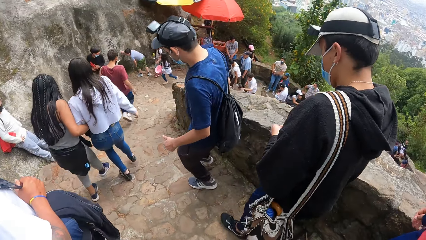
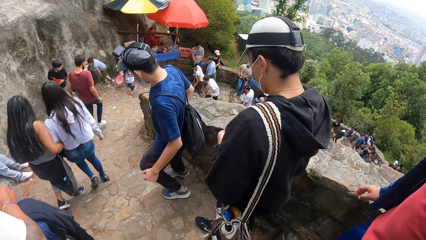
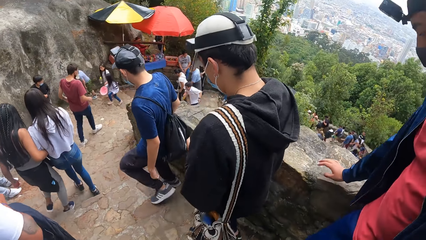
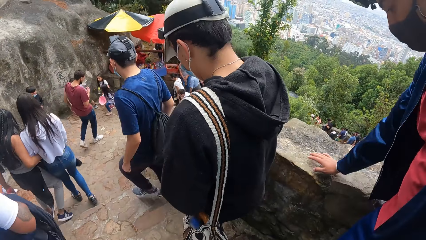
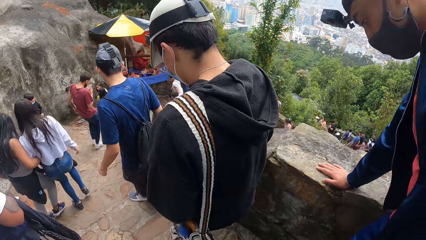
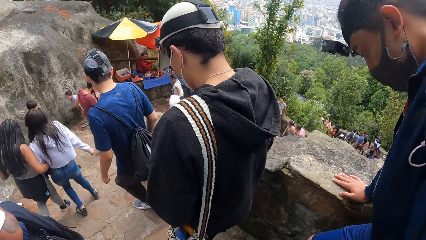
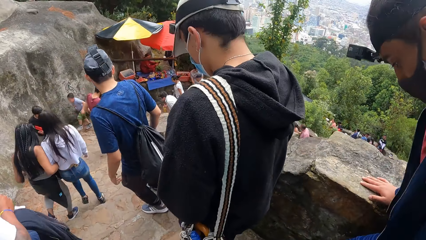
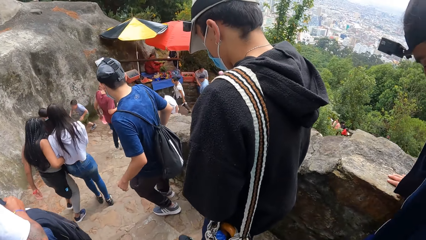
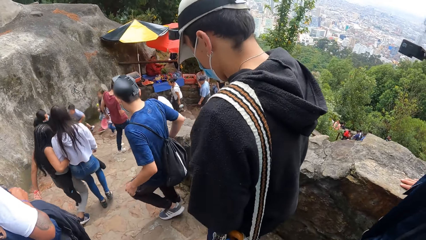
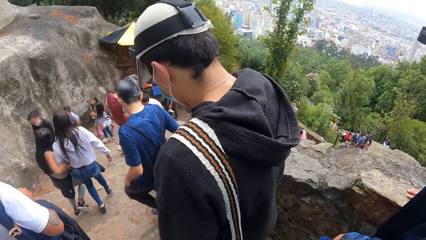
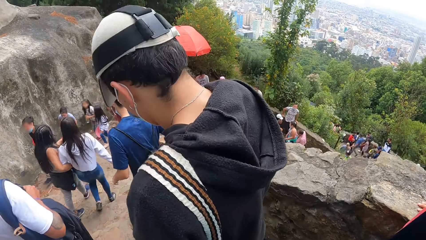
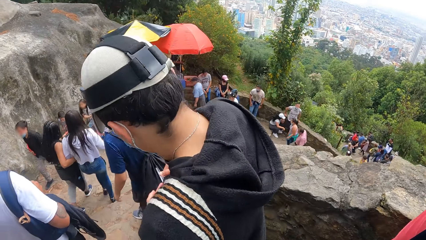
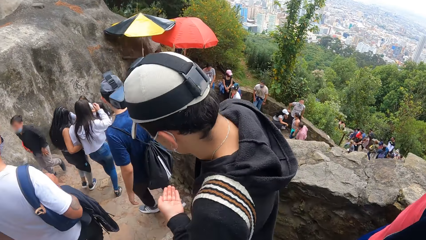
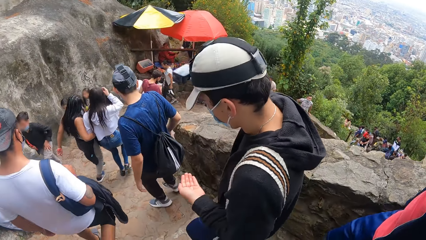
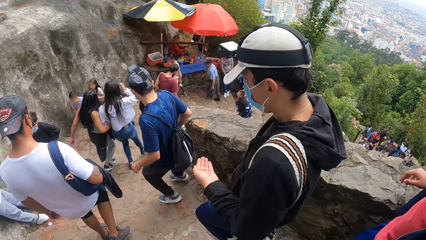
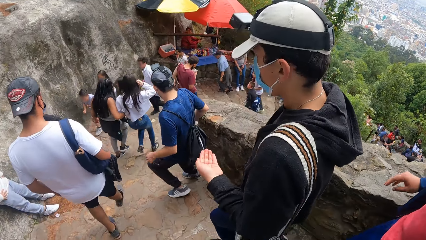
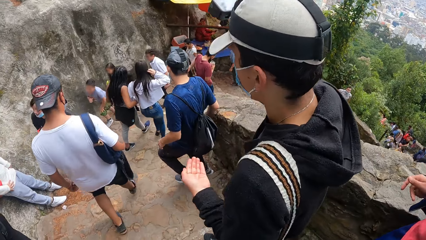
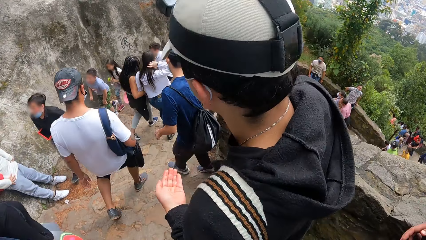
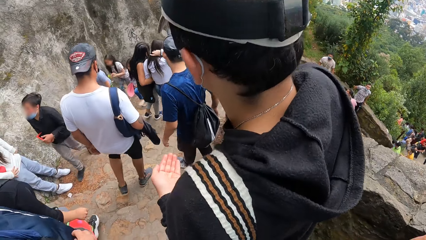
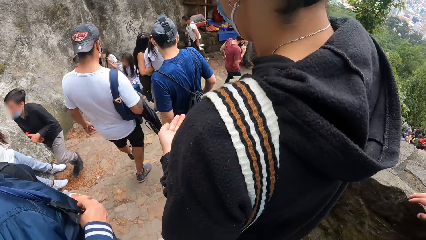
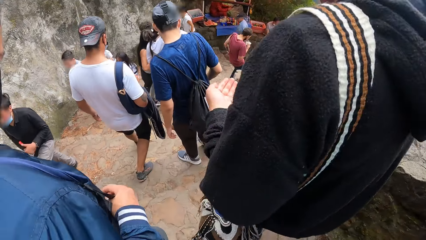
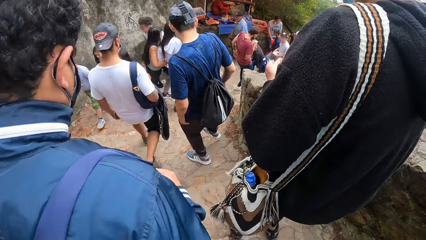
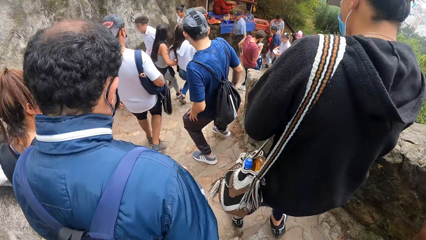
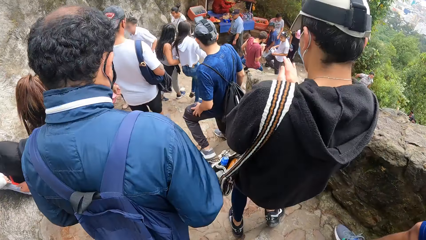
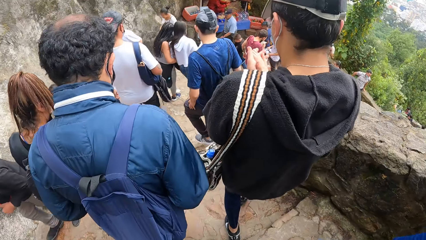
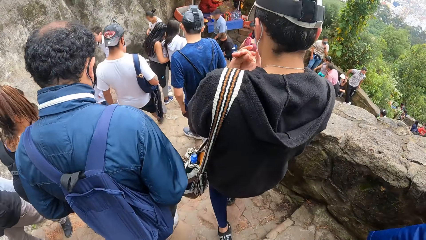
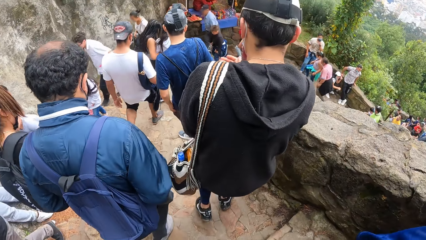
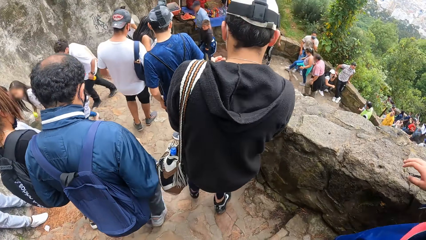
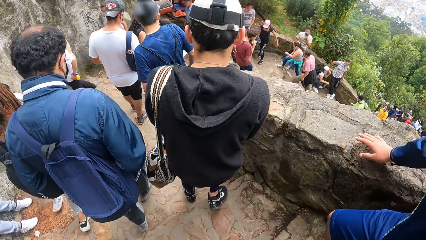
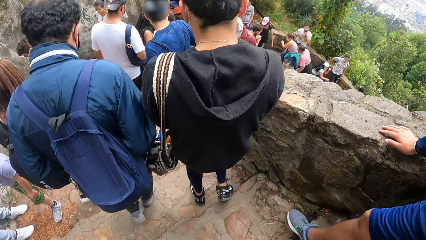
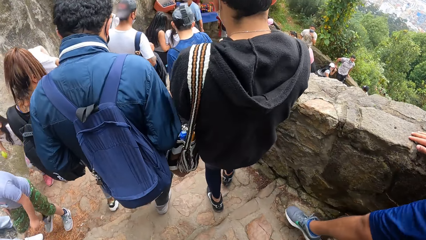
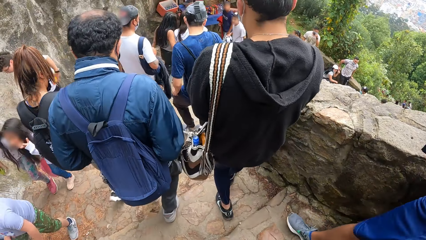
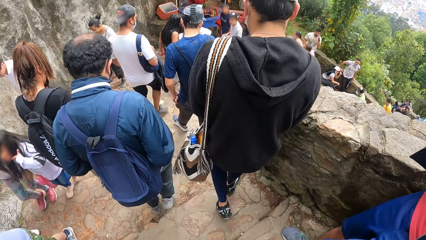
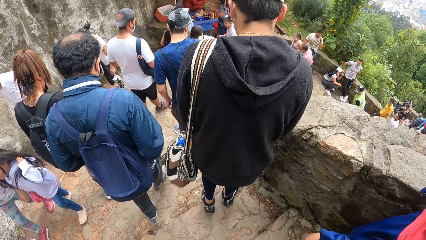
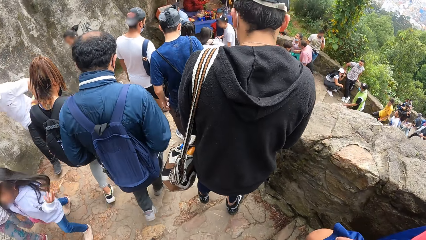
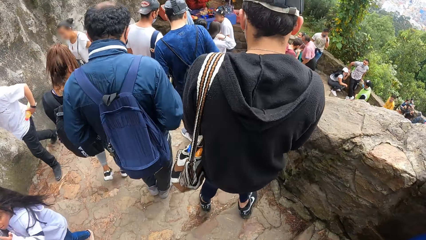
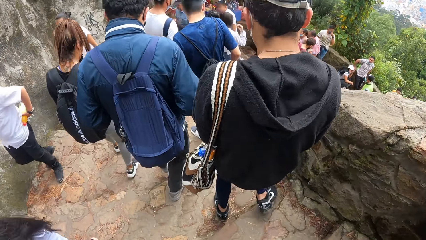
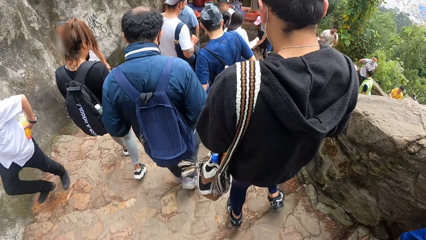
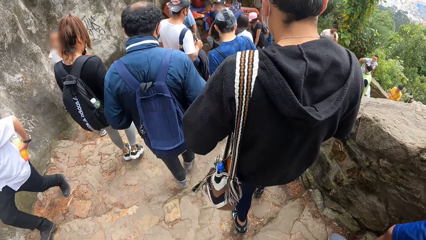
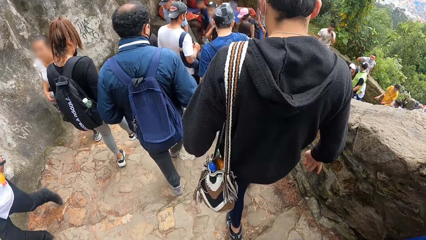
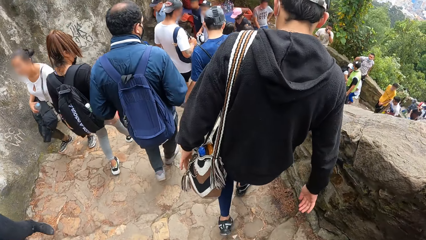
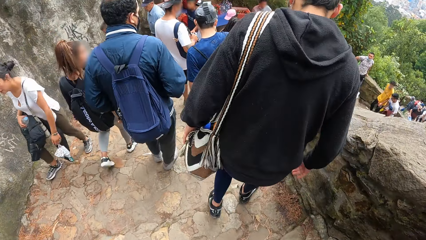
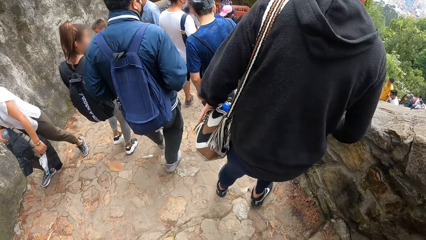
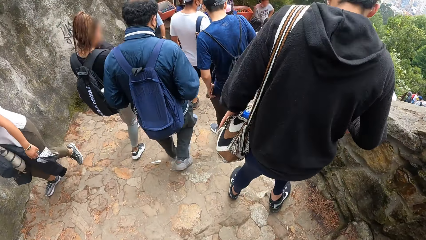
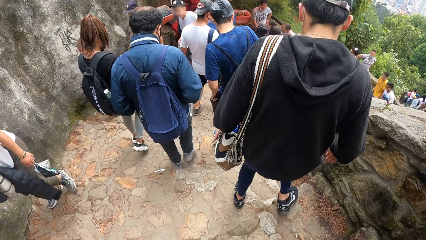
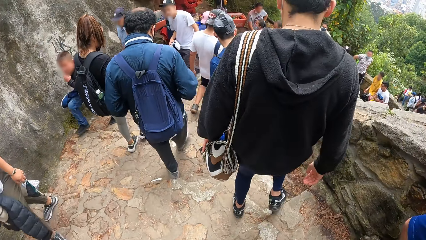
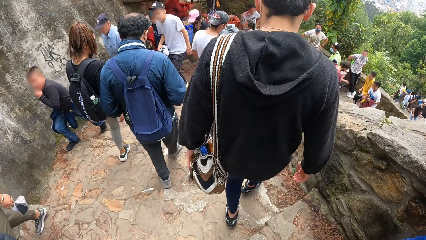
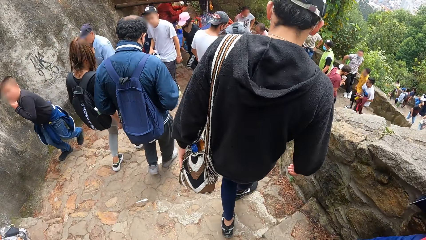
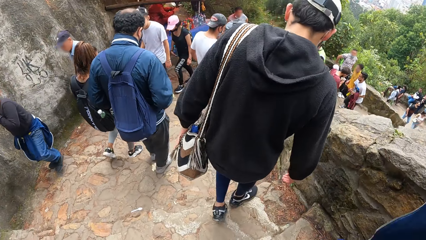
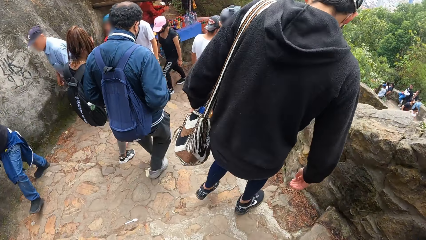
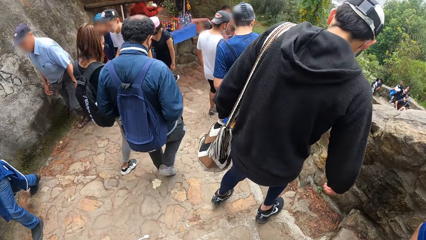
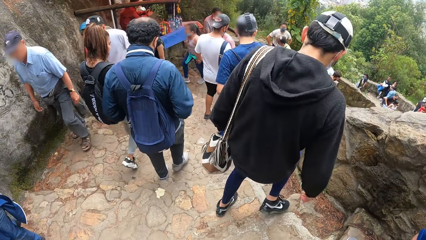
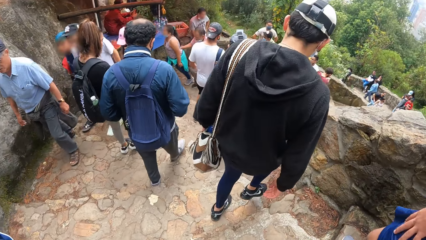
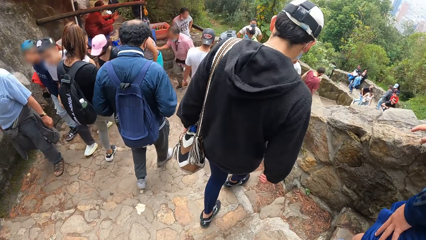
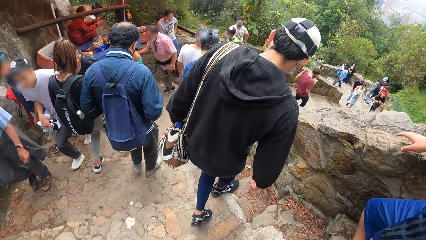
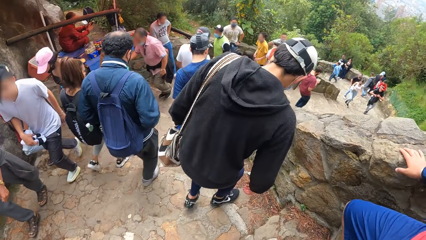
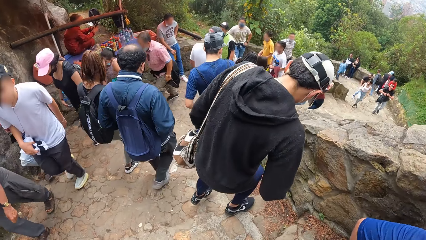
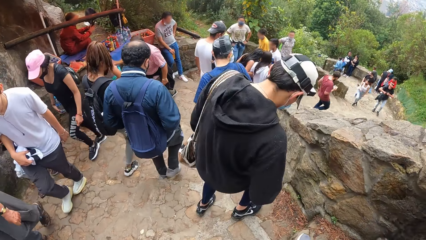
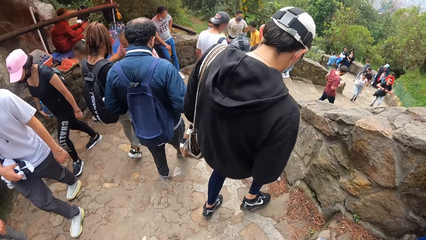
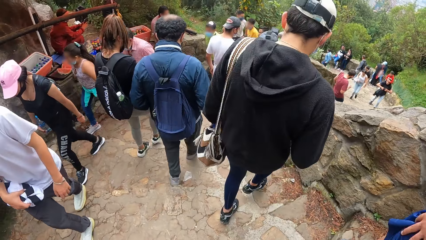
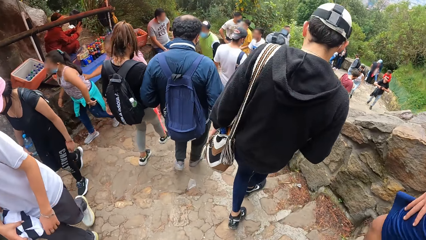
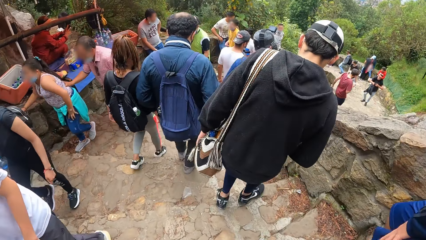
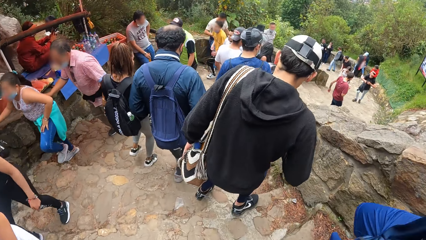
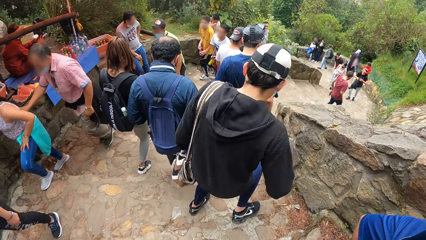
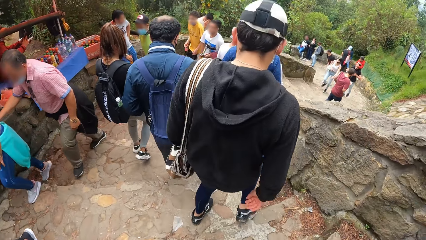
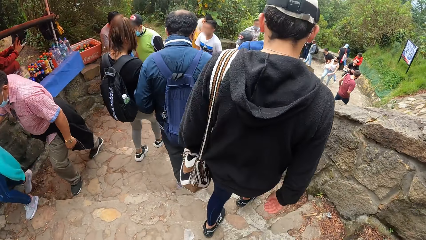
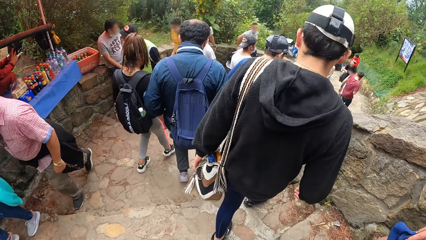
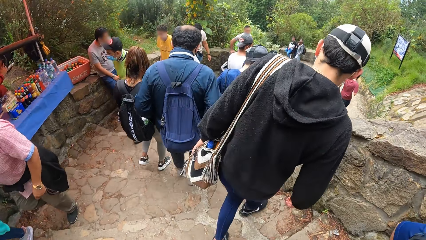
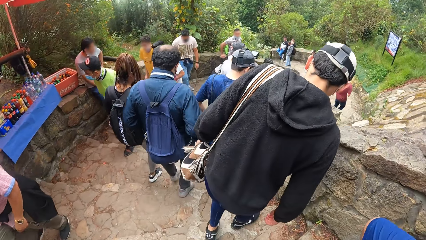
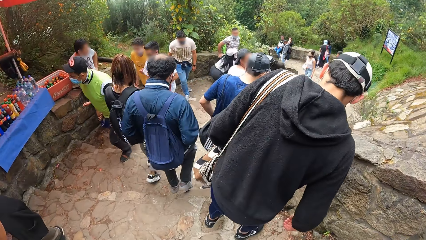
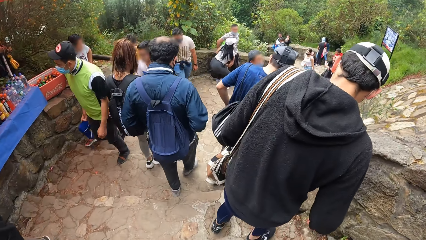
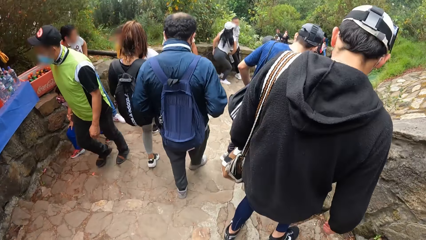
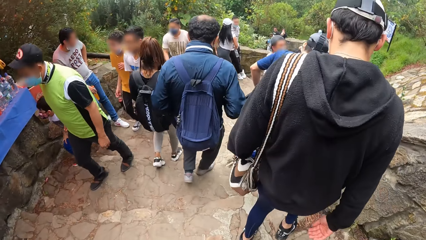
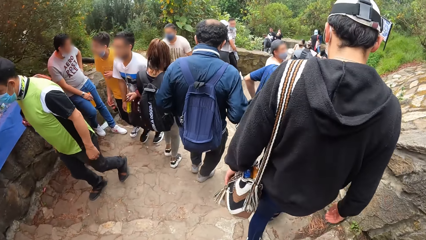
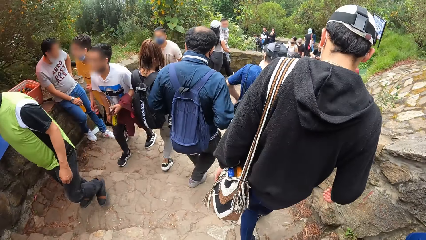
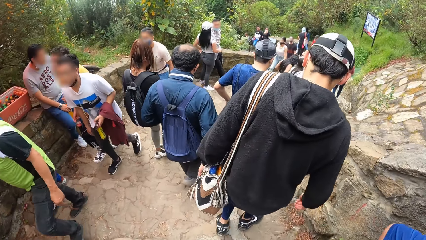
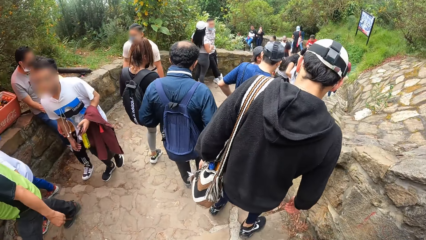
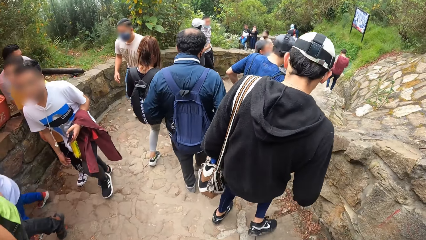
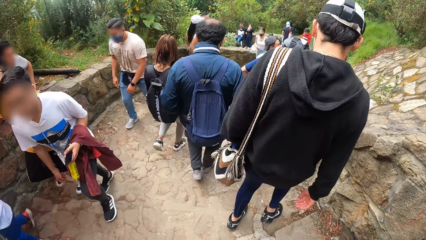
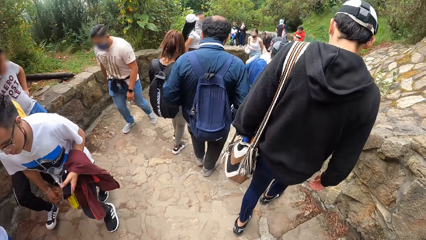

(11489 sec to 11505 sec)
A man touches a wall. Another man rubs his hands. The first man holds the wall. The first man touches the wall.
